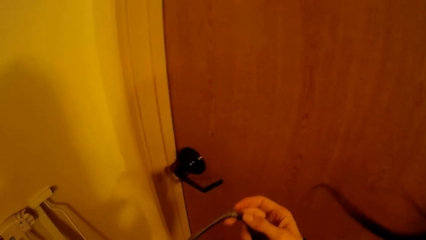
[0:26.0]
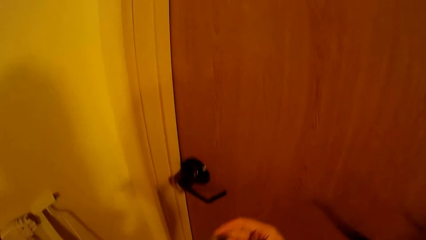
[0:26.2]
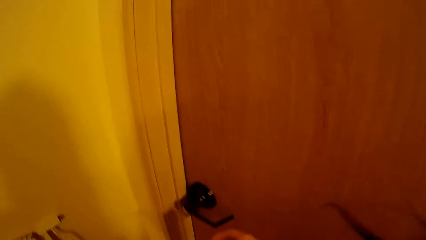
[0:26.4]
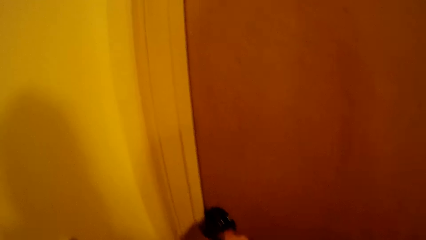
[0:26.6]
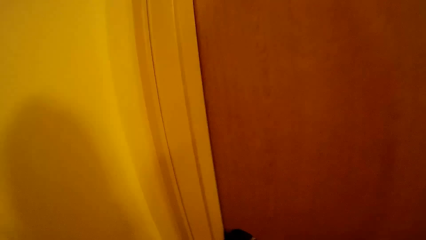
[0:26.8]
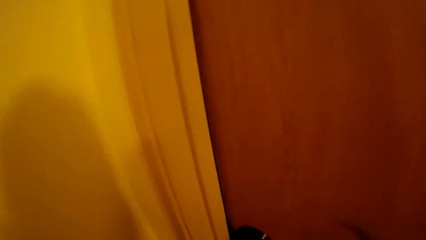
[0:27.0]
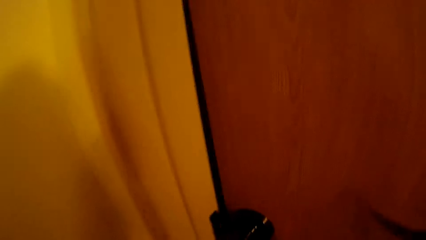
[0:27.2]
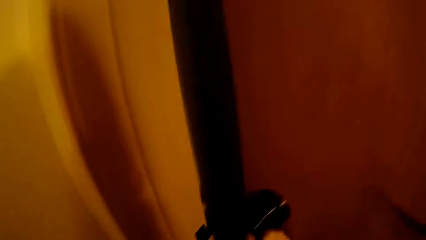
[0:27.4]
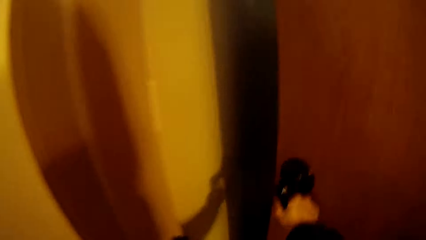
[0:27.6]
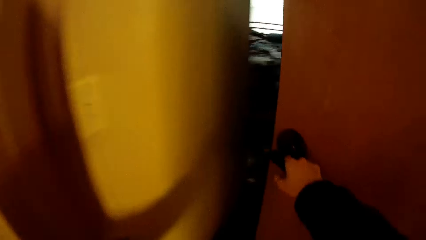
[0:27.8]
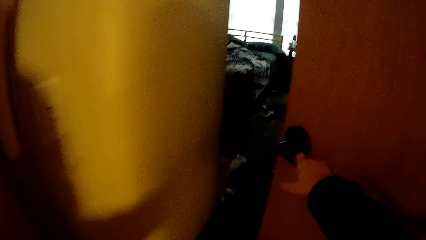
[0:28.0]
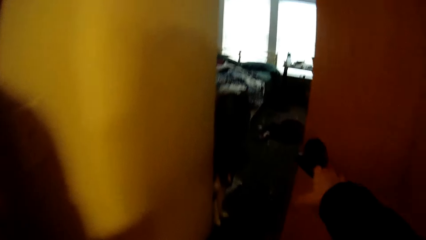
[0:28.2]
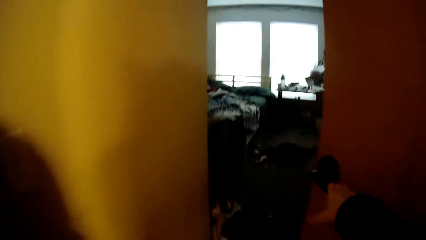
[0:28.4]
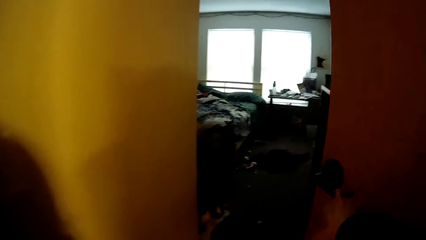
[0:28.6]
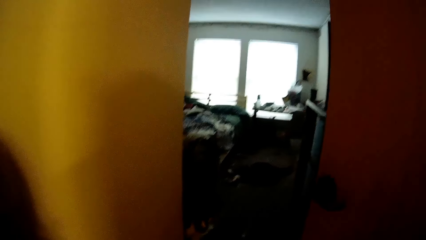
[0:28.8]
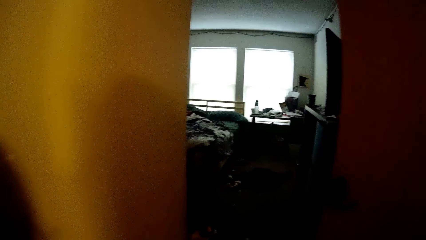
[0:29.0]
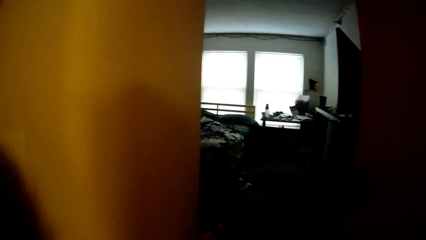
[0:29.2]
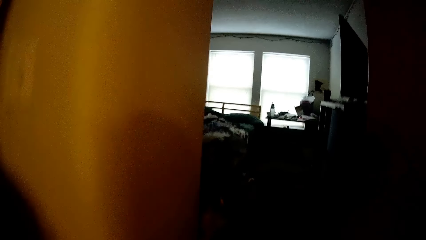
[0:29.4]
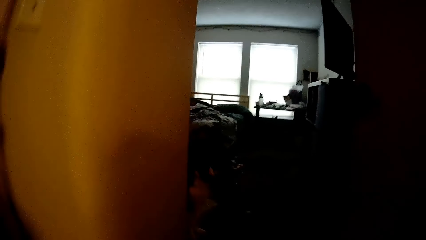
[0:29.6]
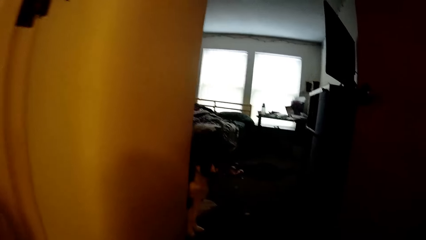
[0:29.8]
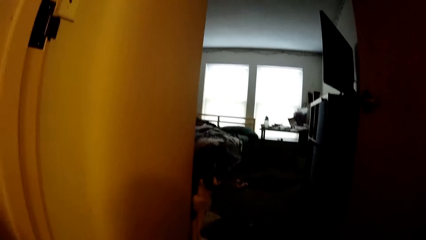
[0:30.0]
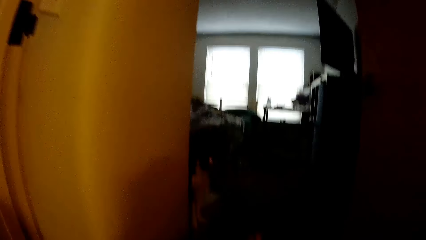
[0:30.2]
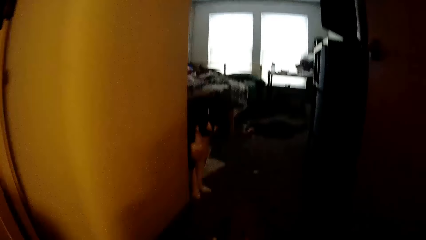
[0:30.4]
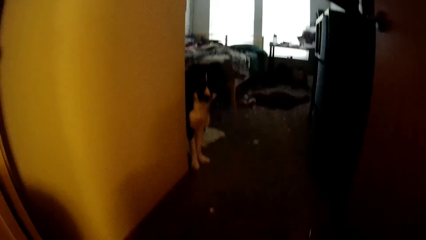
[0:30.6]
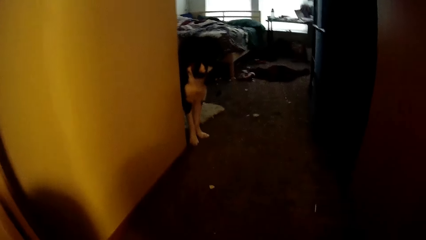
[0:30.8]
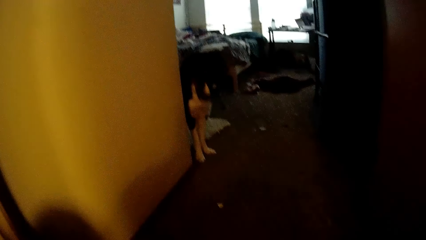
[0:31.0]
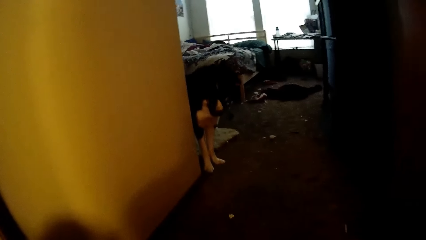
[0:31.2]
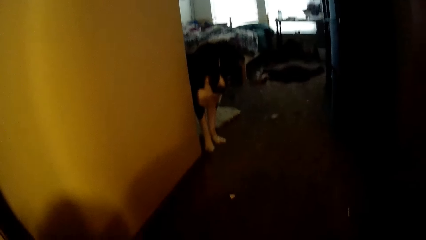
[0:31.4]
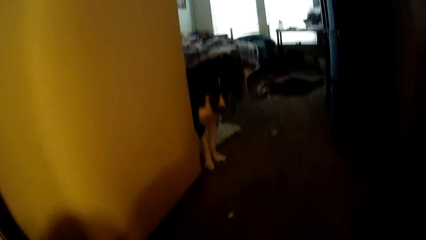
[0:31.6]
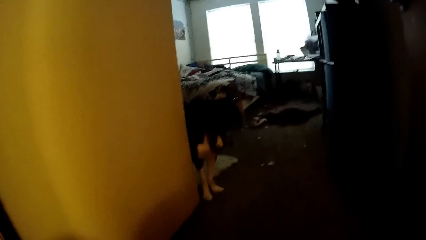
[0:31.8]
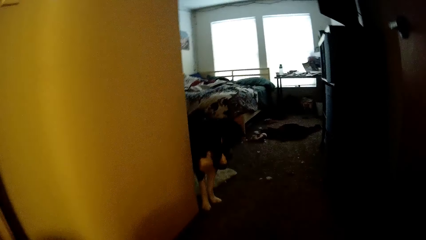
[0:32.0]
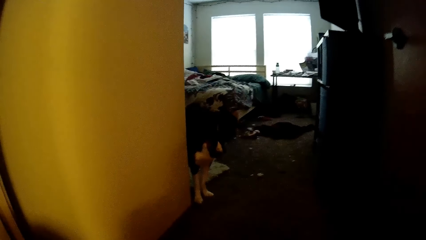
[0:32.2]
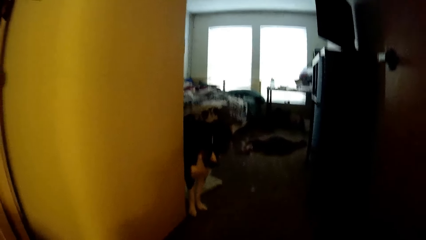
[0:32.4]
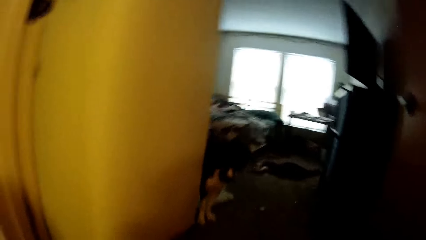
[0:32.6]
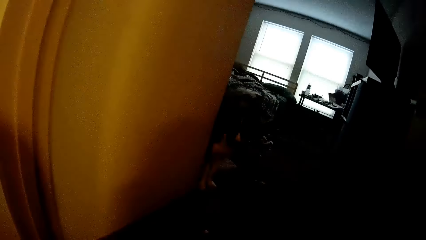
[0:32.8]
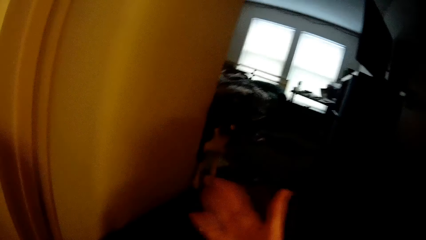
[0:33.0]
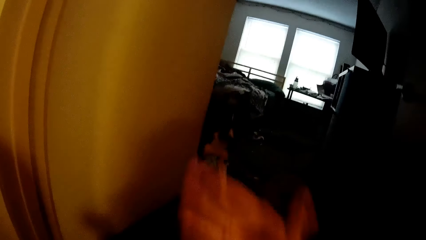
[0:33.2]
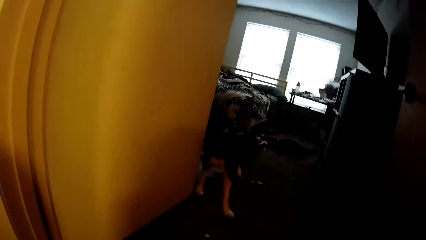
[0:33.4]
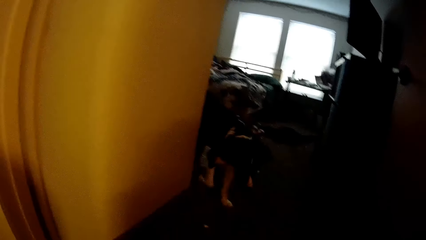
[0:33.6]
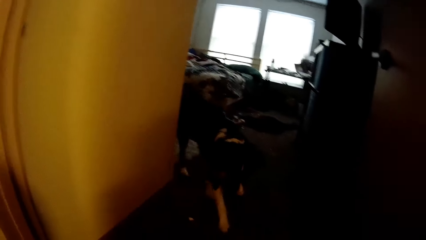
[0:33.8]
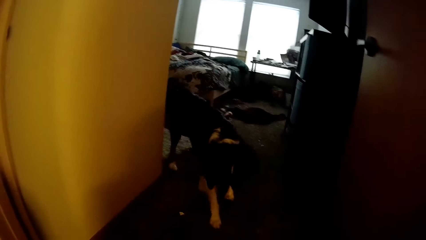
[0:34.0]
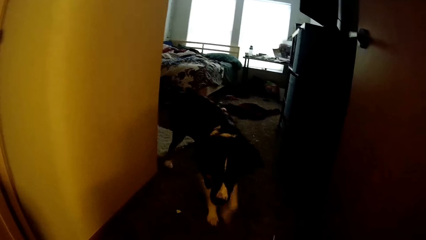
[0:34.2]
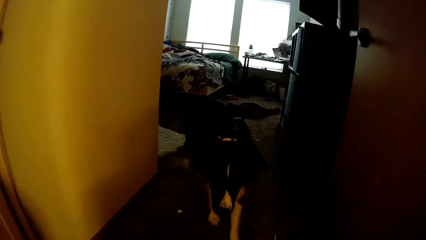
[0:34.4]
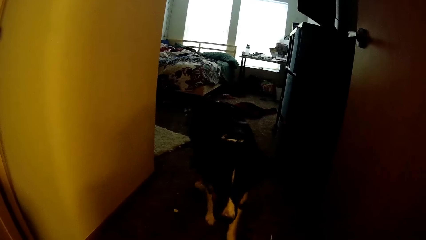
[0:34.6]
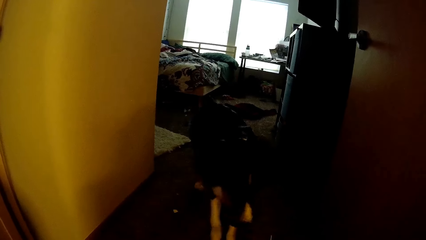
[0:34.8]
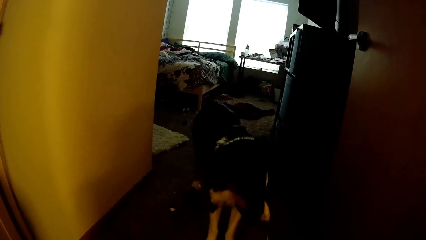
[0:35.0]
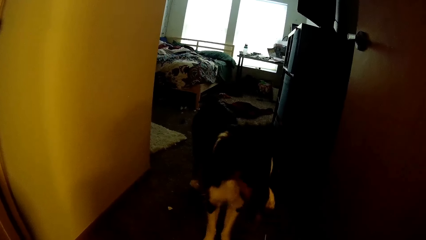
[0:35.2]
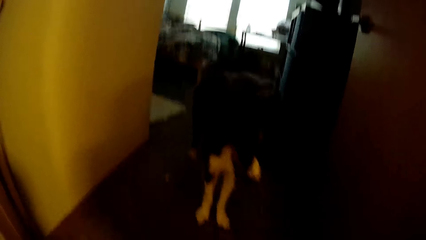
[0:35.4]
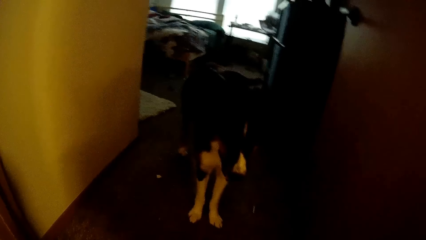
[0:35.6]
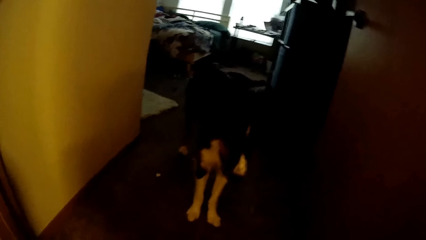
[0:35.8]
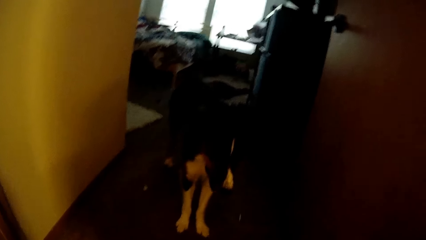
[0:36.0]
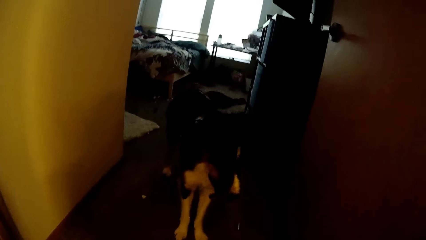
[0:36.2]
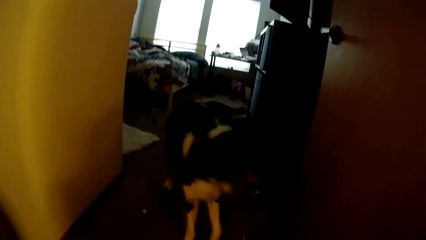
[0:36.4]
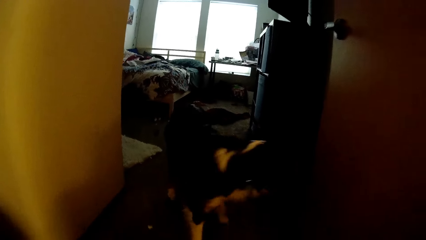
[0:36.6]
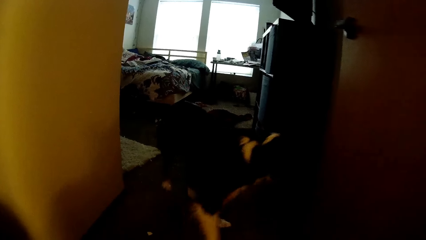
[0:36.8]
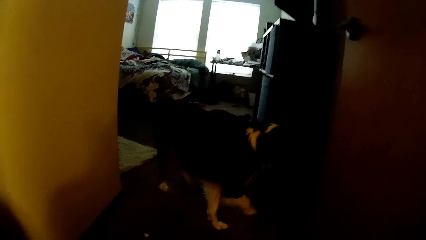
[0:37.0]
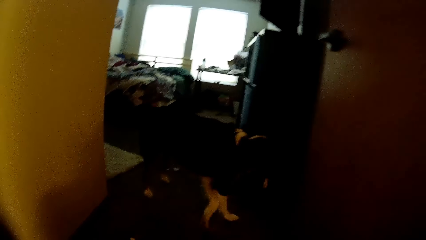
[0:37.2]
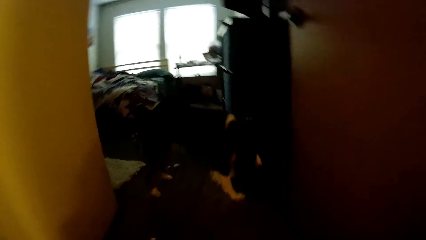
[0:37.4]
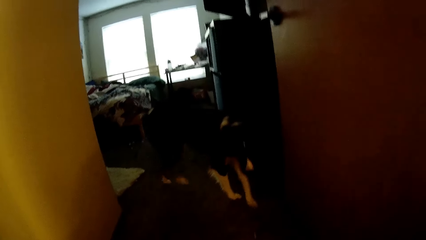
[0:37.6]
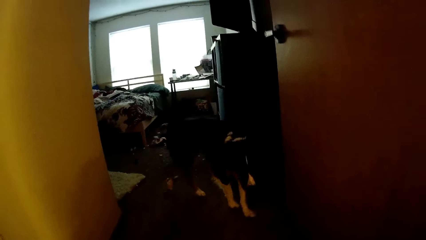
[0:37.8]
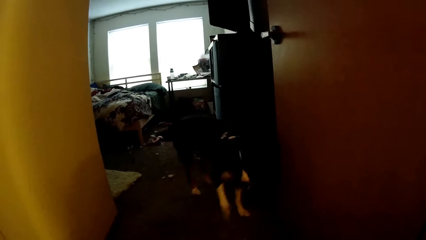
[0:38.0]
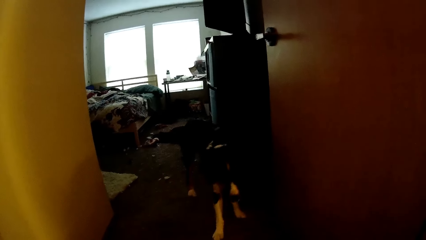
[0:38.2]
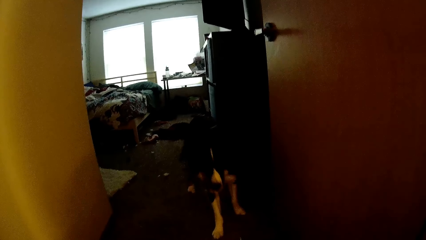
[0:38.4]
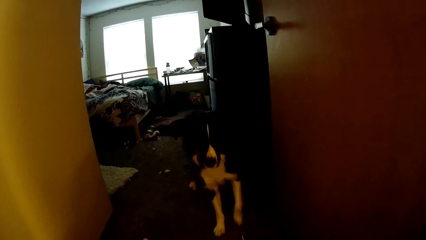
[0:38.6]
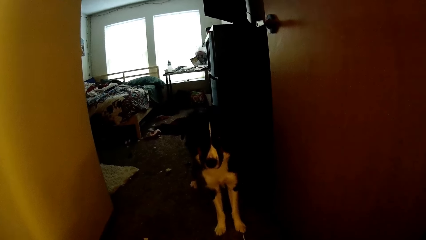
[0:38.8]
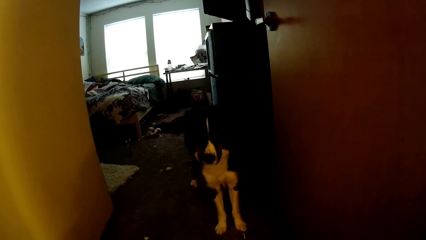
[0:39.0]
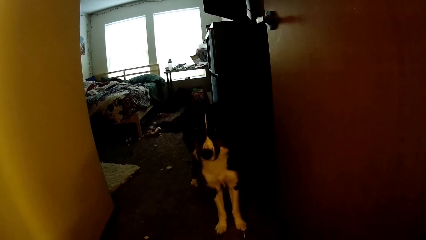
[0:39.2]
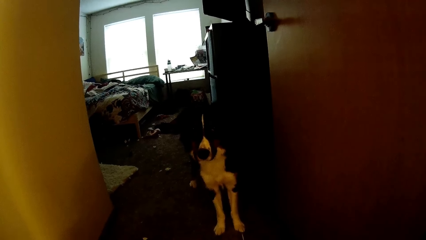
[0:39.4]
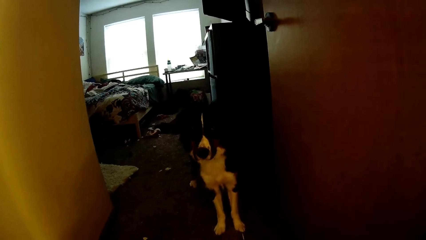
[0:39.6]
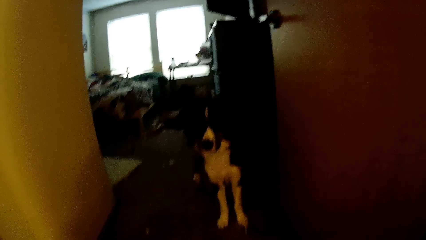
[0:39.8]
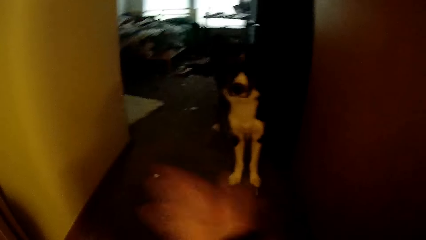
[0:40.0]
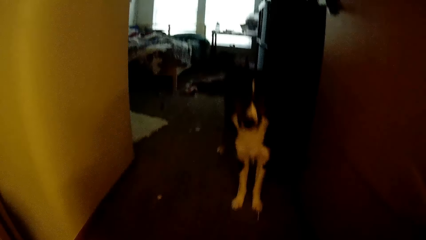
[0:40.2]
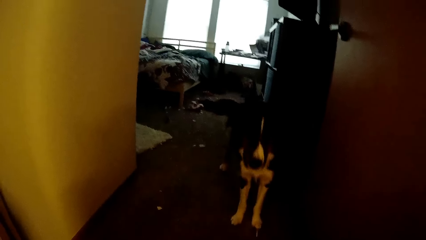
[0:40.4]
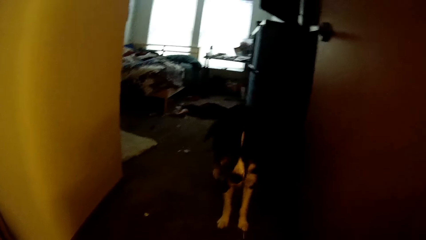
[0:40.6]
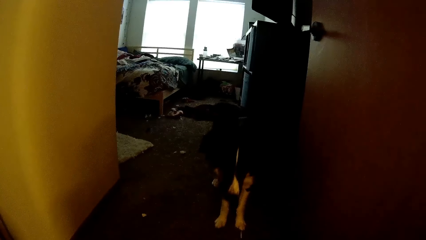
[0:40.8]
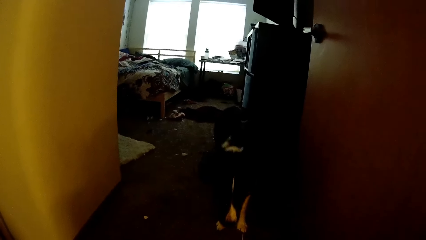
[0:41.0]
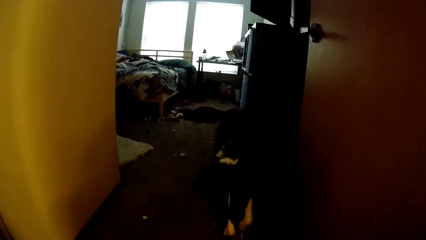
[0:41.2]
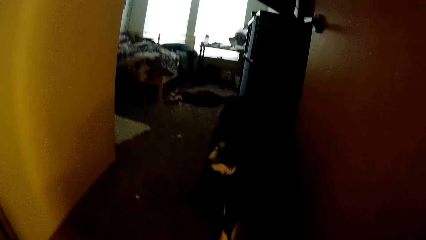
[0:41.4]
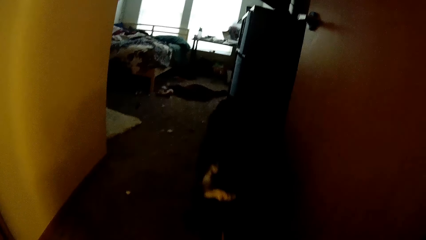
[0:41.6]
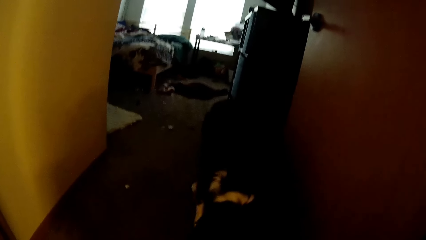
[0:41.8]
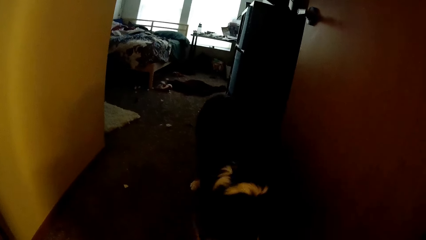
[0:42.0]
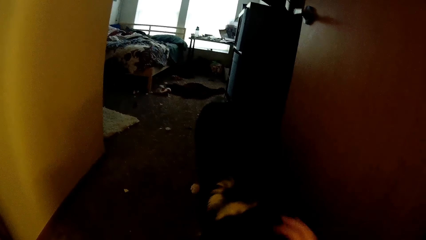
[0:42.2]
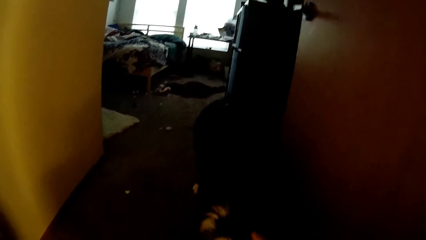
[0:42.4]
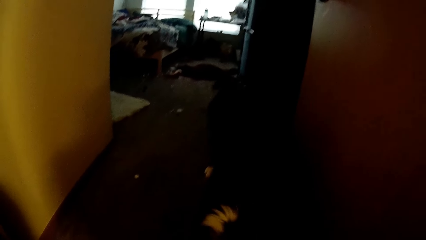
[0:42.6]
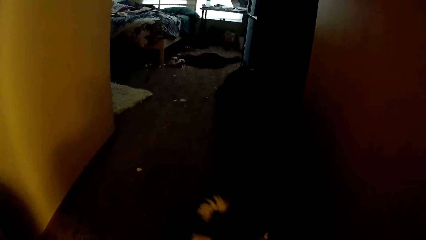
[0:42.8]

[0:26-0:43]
The camera wearer opens the door. They look at the dog. They call the dog. They enter into the bedroom.
